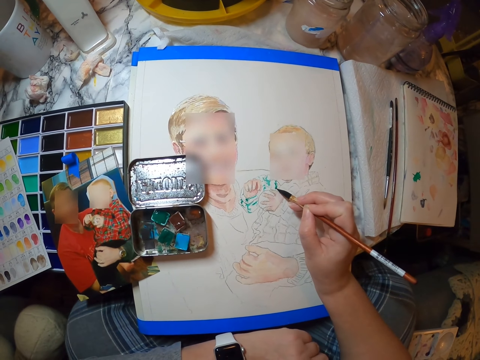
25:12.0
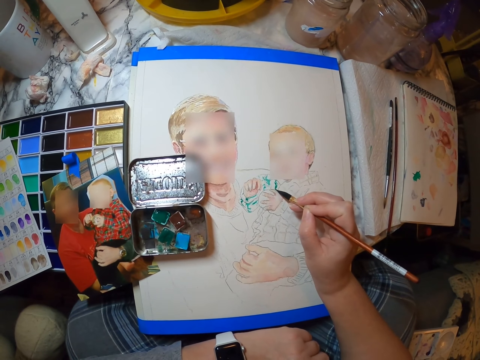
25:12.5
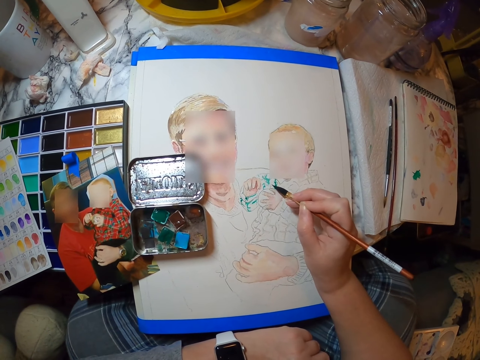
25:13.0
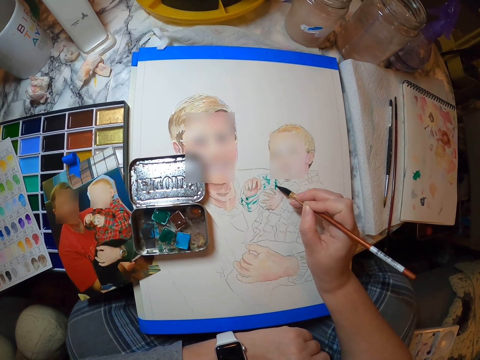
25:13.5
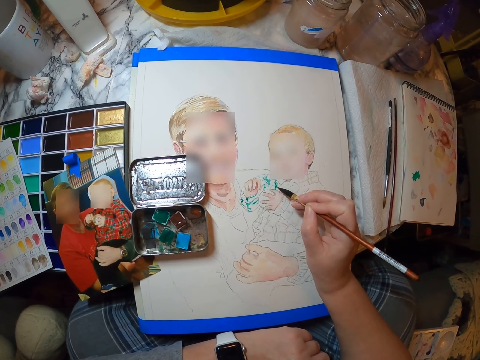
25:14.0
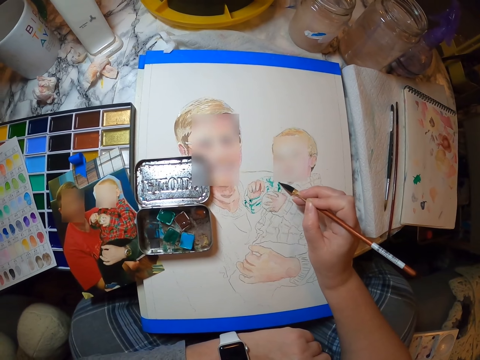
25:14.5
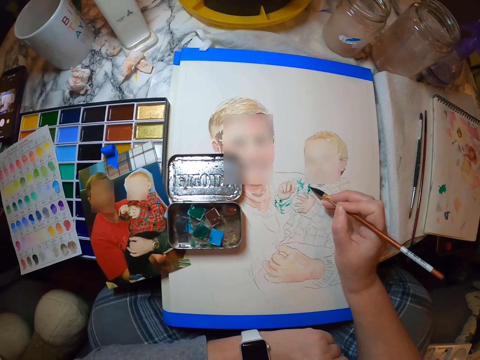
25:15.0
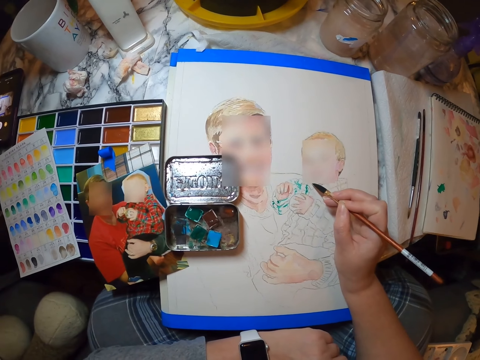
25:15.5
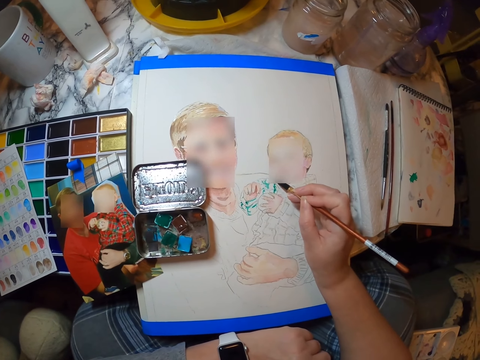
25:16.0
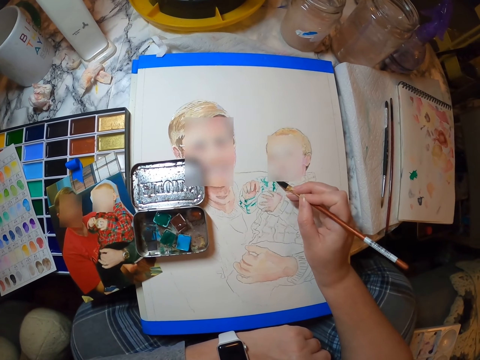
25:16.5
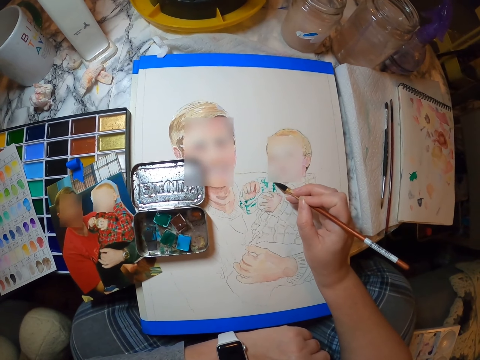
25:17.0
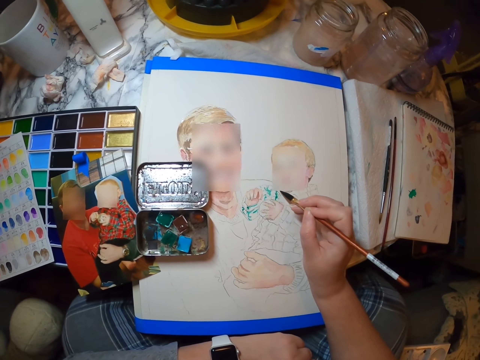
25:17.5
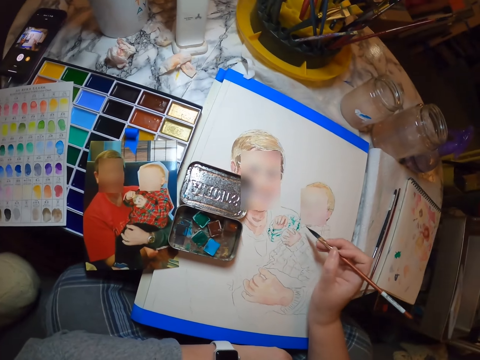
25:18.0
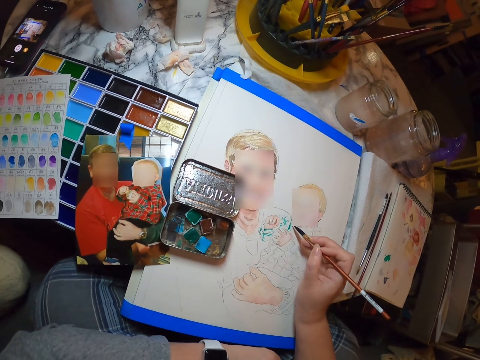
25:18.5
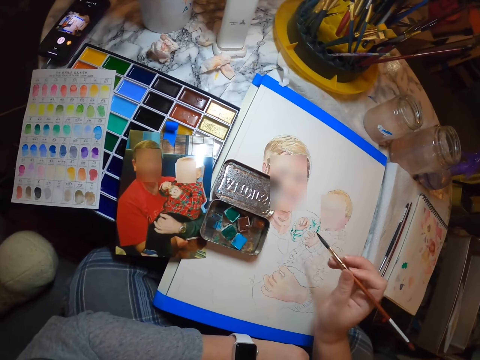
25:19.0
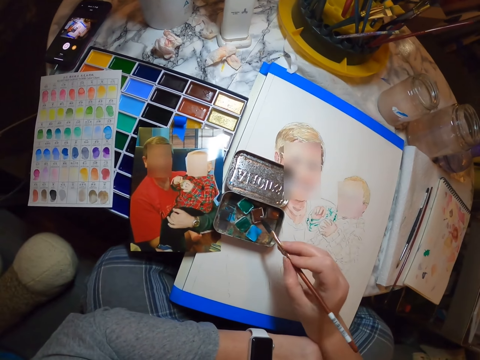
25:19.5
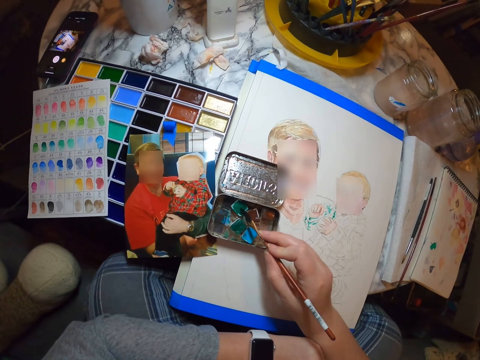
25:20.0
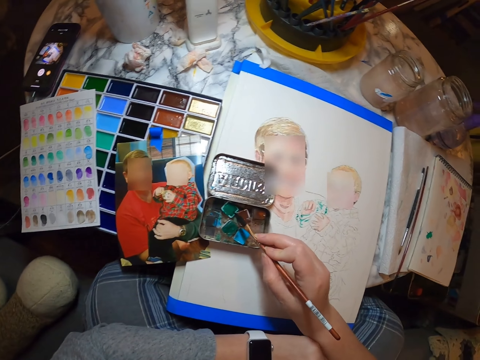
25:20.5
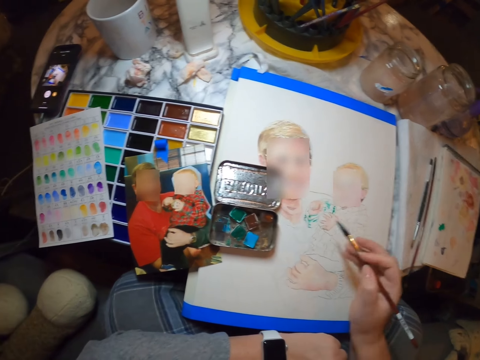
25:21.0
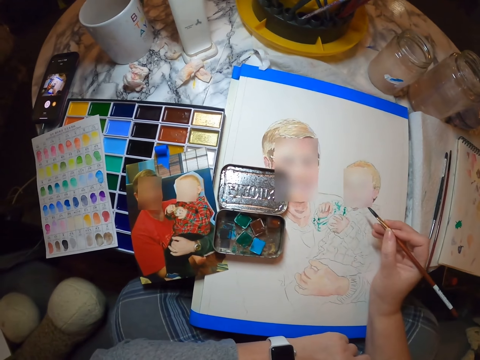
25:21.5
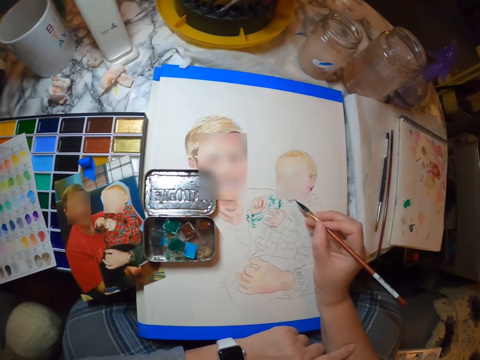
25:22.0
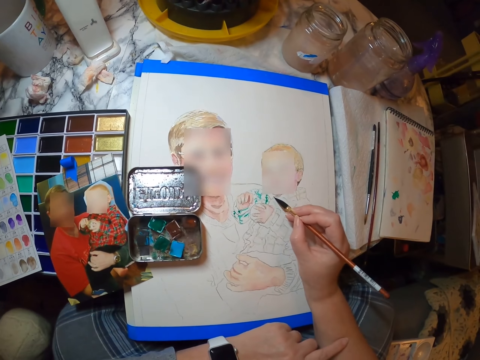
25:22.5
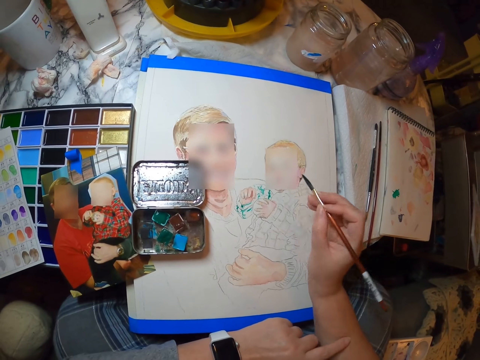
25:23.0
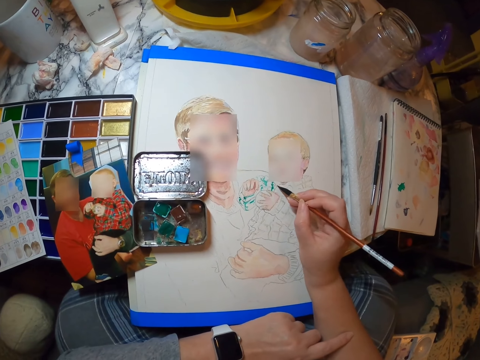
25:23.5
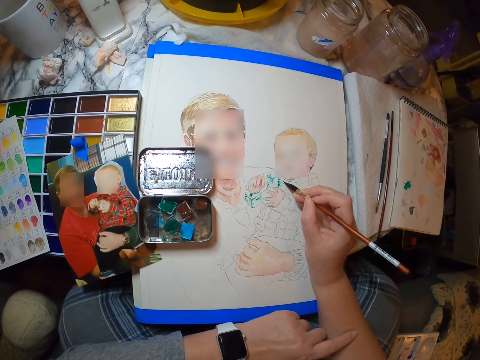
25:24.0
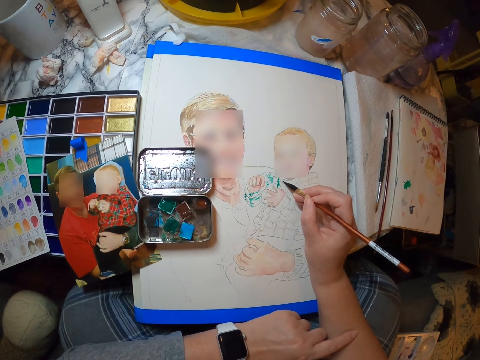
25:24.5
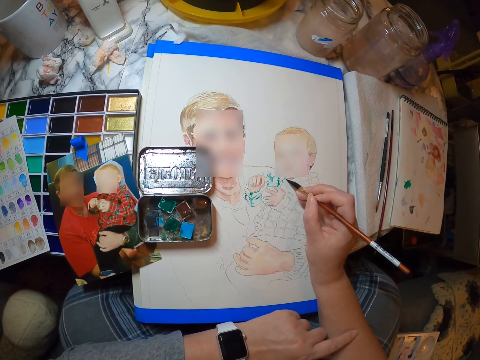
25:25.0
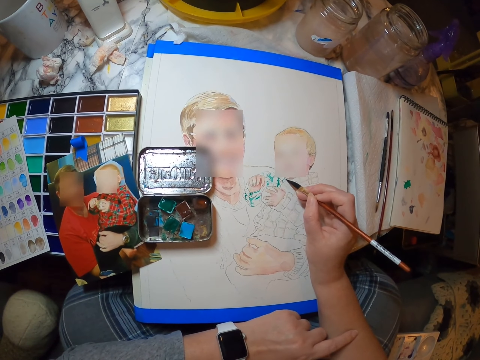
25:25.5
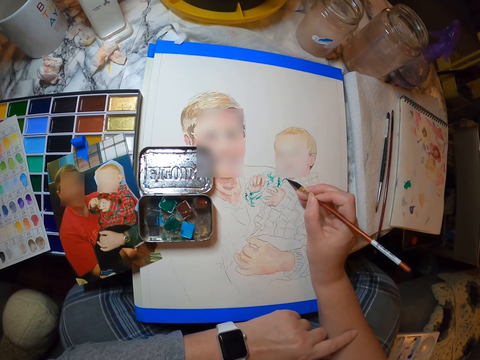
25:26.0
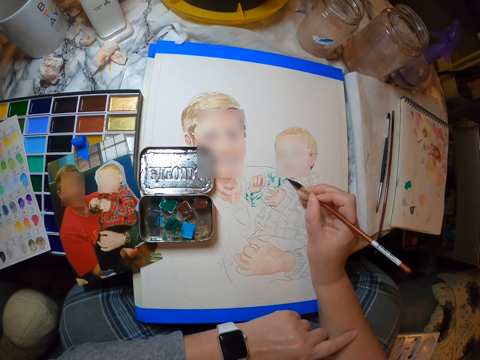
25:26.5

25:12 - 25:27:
The camera wearer paints a picture. They dip a paintbrush in the paint palette. They paint the portrait with the painting brush.

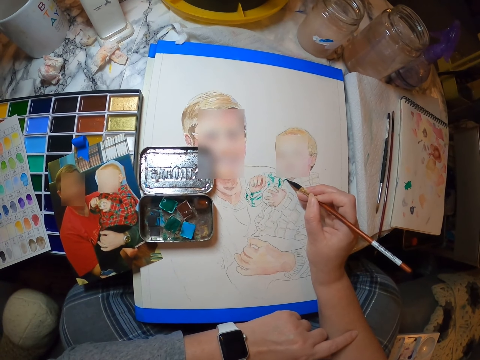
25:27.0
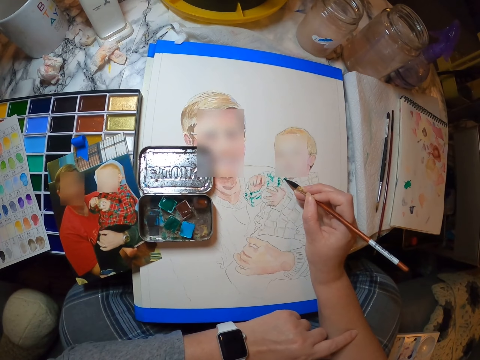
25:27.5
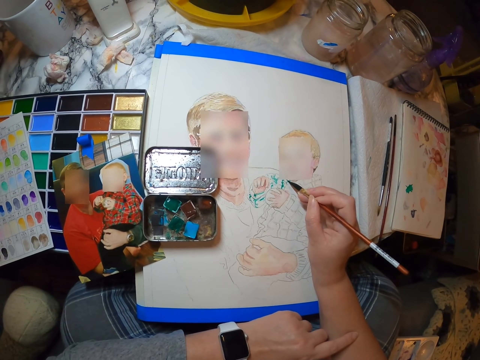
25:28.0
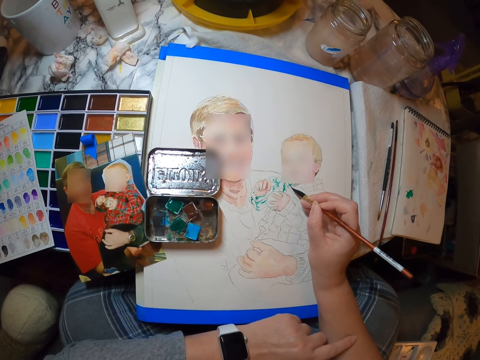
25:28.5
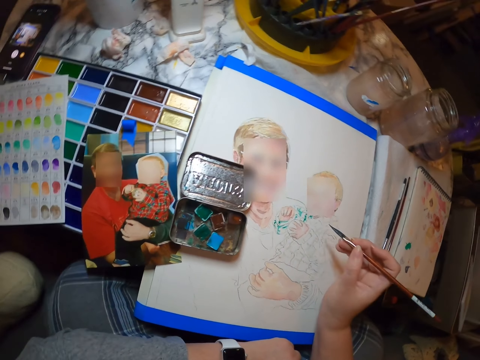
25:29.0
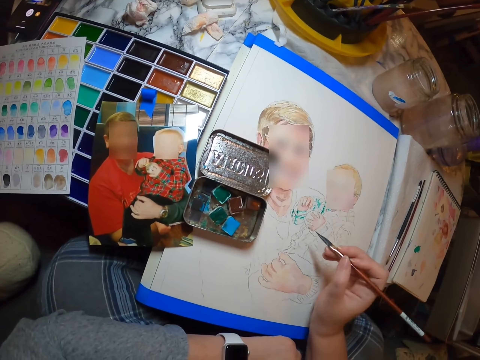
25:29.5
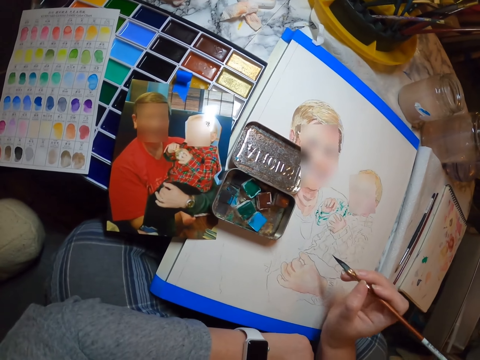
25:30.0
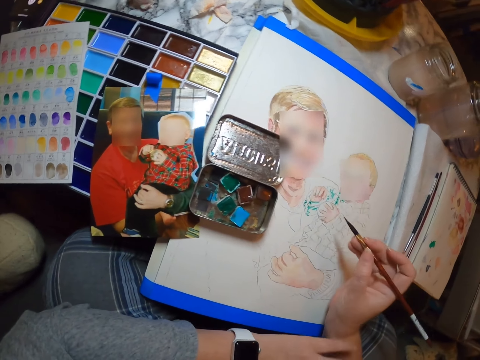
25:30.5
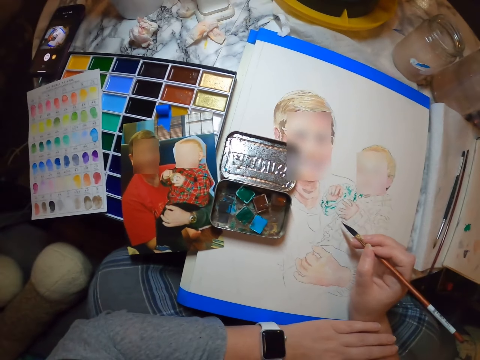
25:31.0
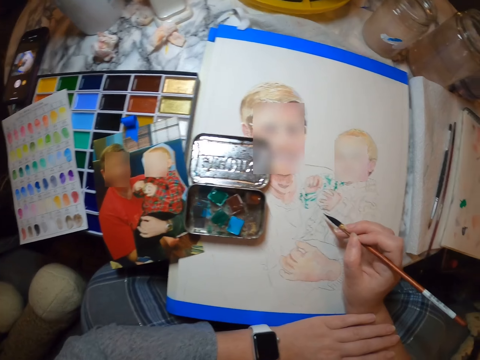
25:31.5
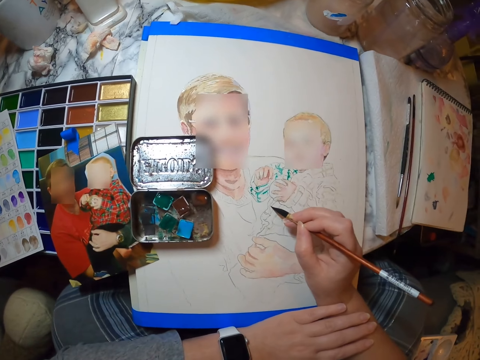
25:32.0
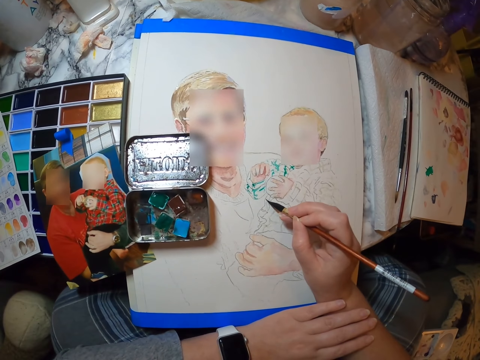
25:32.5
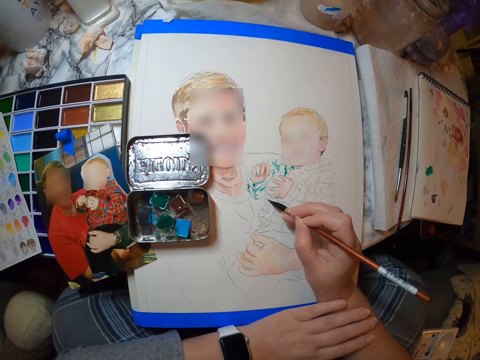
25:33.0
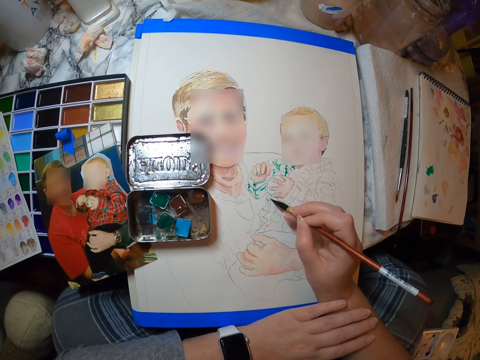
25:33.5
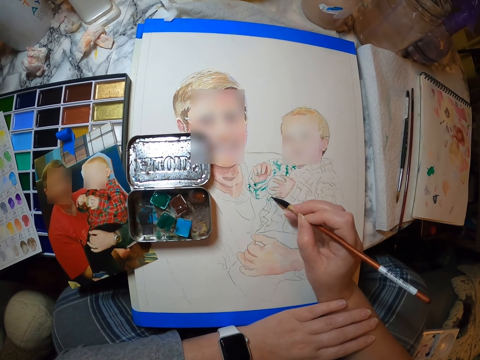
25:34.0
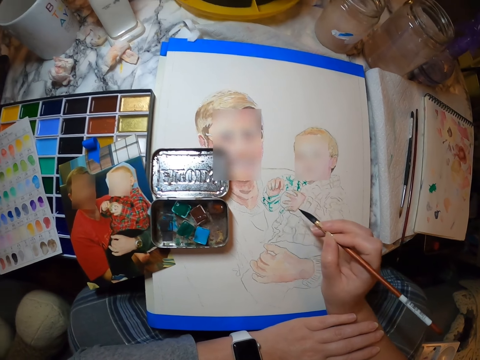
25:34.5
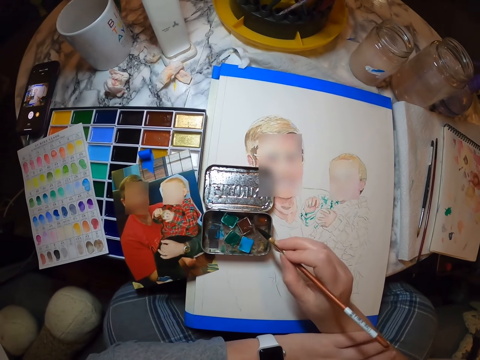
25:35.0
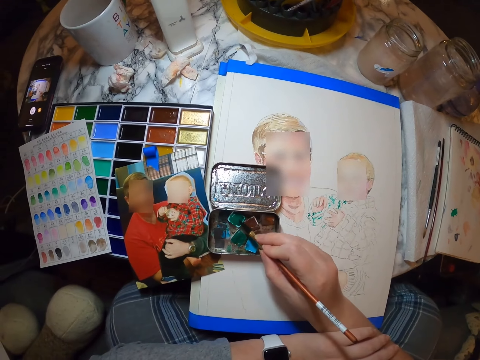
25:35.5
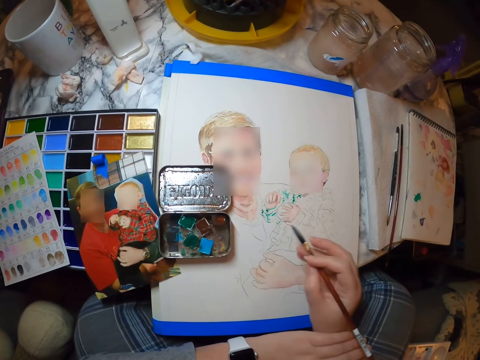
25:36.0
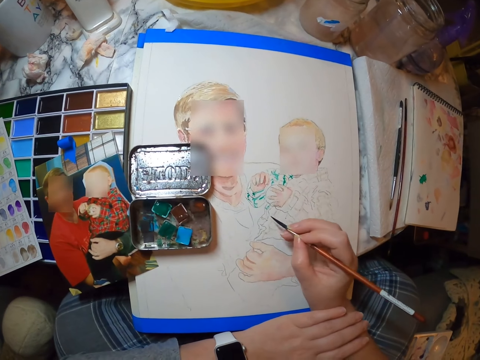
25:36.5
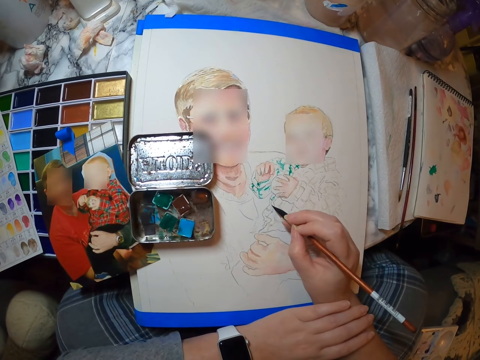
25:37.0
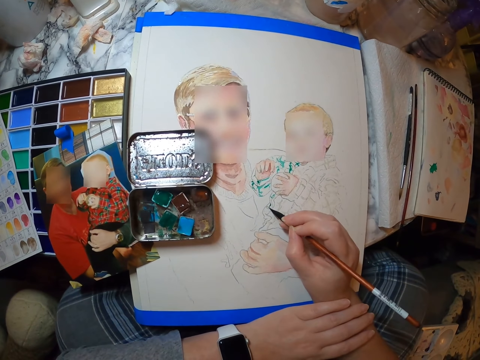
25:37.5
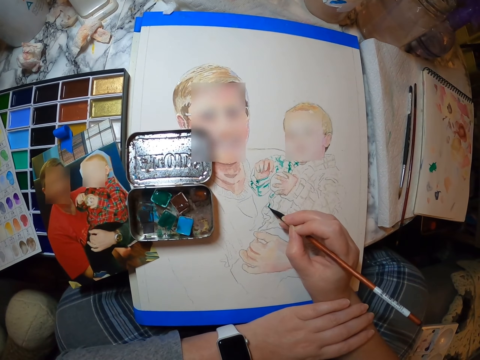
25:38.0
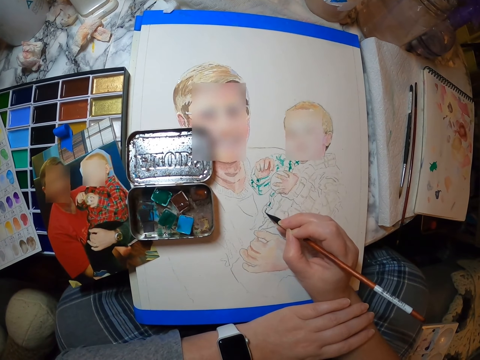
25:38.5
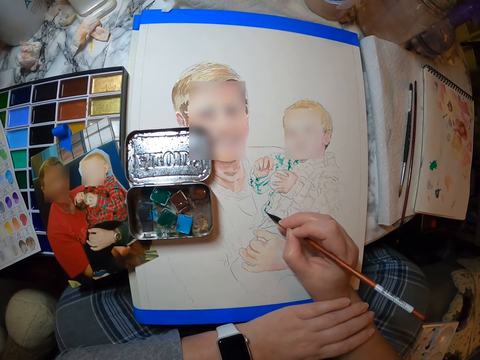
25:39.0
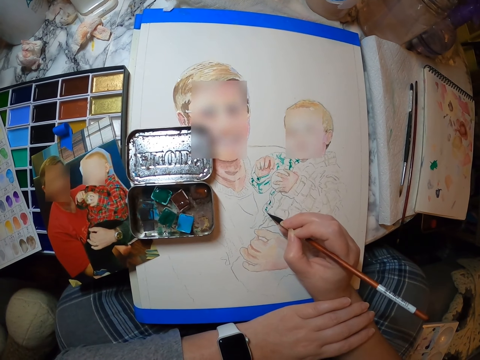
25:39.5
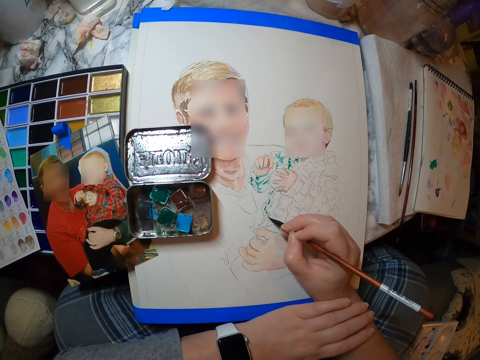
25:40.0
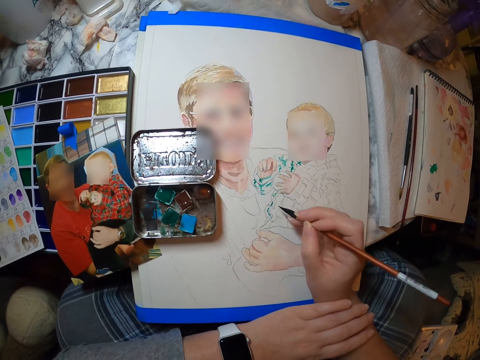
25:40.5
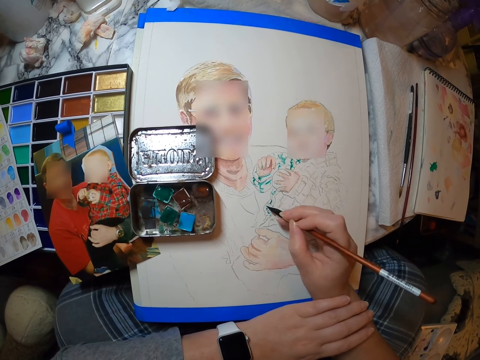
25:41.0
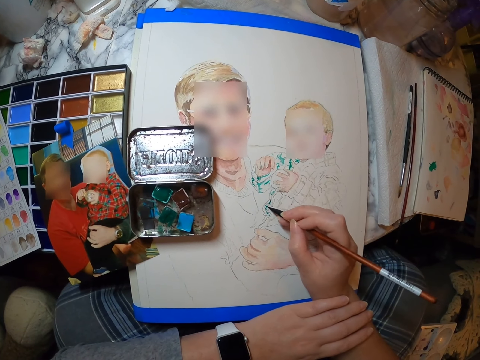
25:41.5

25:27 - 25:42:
The camera wearer dips a paintbrush or painting brush in the paint palette. They paint the portrait with the painting brush.
